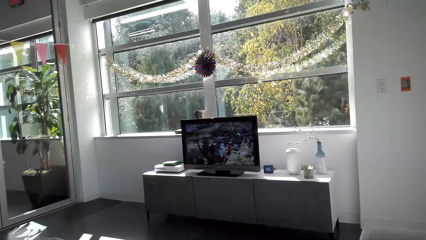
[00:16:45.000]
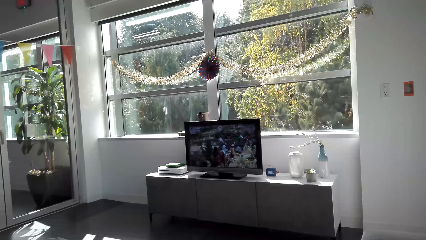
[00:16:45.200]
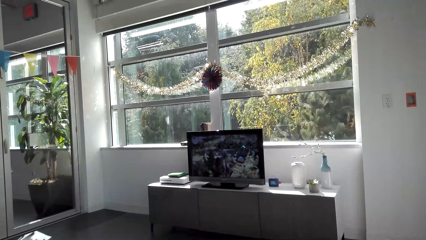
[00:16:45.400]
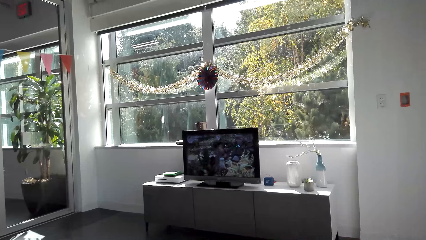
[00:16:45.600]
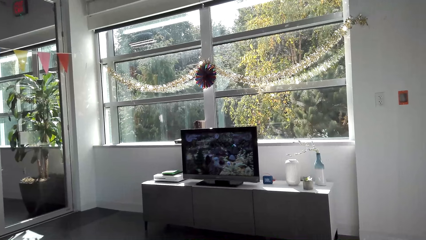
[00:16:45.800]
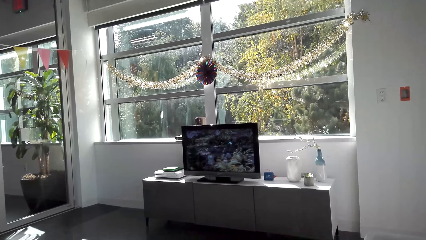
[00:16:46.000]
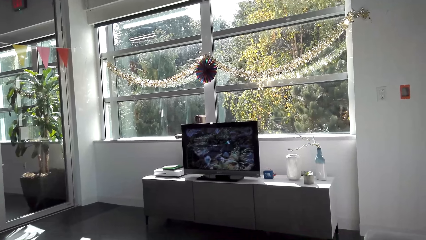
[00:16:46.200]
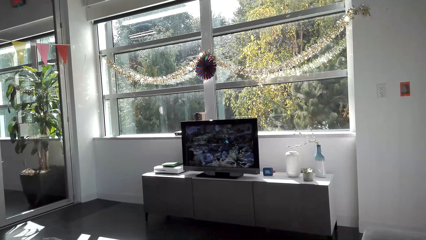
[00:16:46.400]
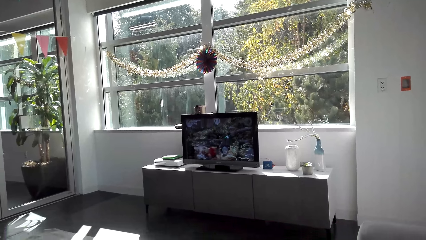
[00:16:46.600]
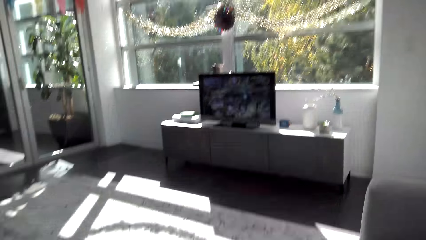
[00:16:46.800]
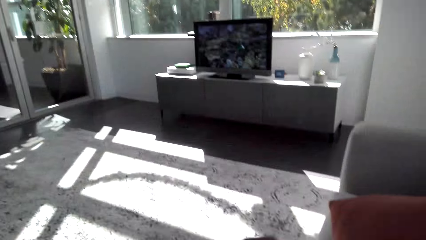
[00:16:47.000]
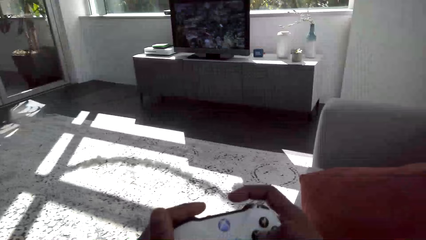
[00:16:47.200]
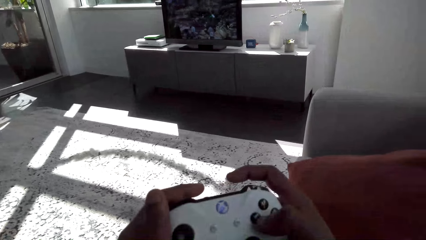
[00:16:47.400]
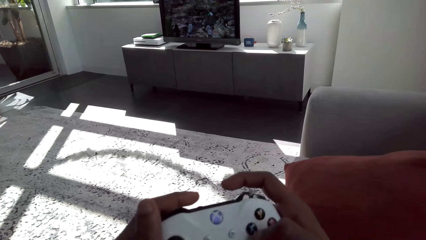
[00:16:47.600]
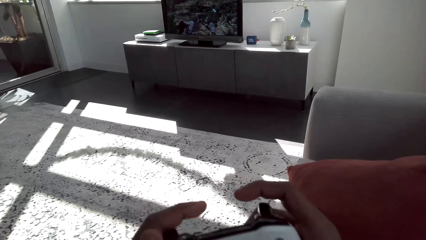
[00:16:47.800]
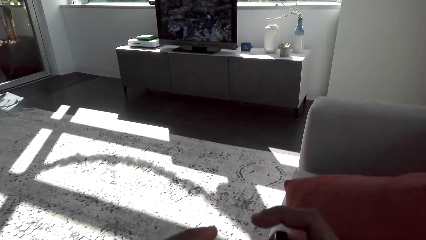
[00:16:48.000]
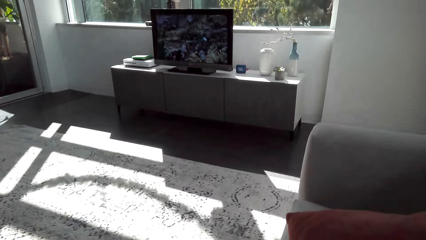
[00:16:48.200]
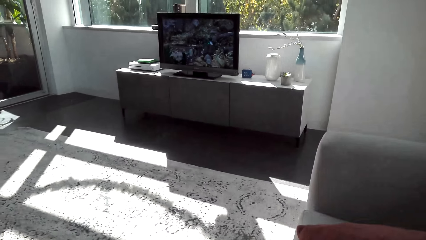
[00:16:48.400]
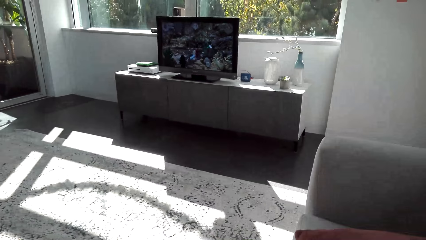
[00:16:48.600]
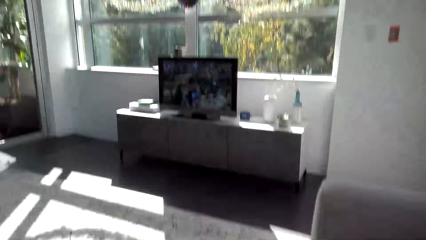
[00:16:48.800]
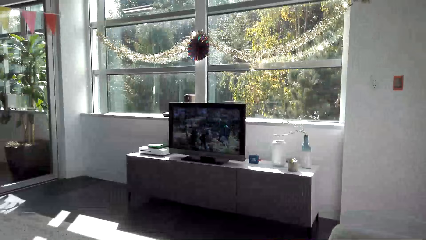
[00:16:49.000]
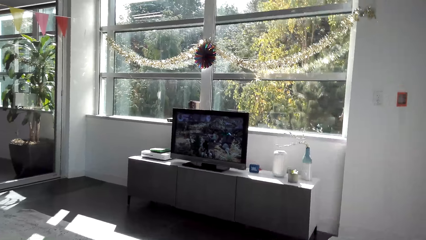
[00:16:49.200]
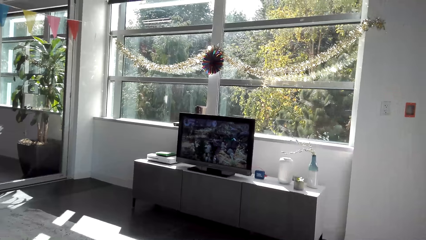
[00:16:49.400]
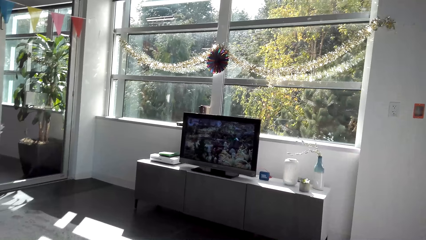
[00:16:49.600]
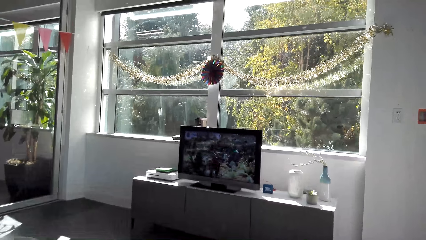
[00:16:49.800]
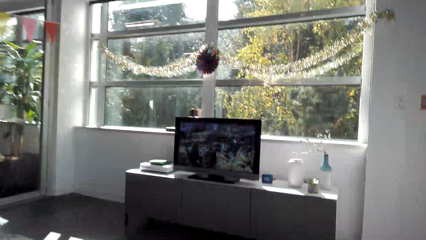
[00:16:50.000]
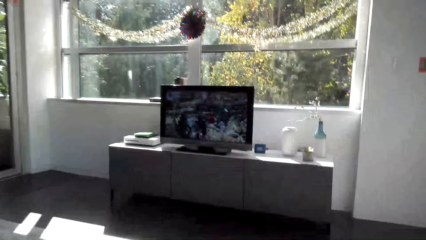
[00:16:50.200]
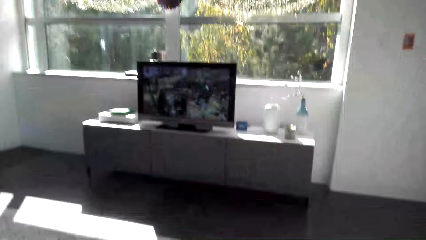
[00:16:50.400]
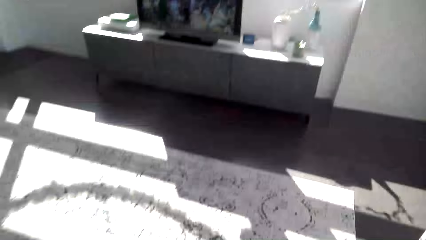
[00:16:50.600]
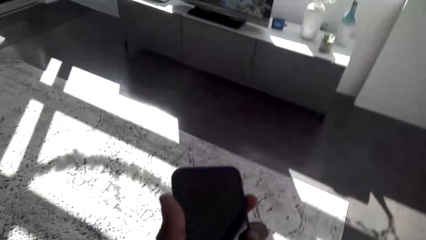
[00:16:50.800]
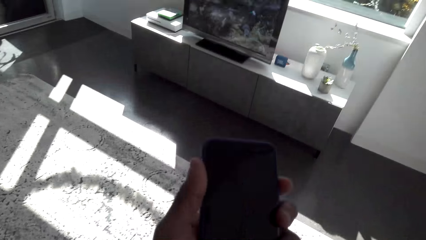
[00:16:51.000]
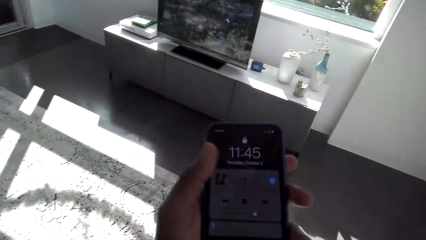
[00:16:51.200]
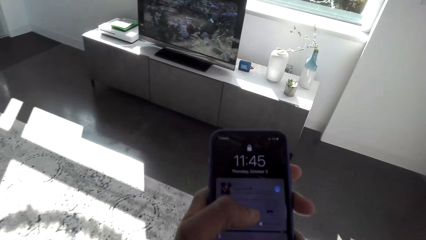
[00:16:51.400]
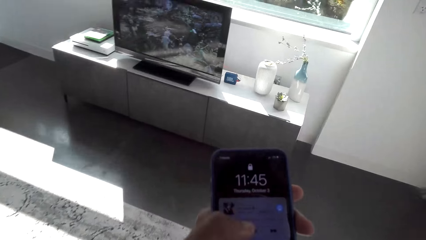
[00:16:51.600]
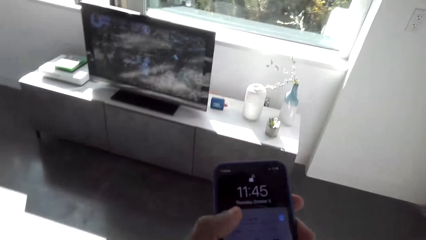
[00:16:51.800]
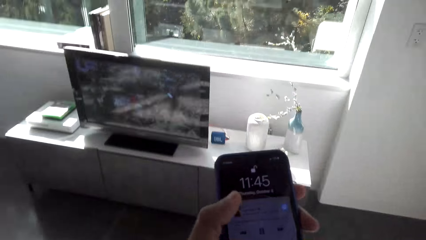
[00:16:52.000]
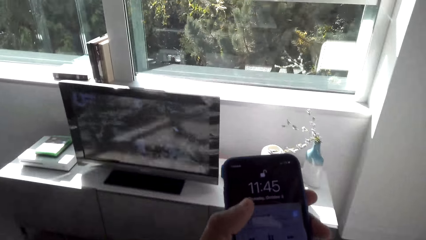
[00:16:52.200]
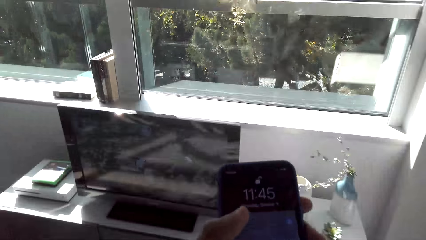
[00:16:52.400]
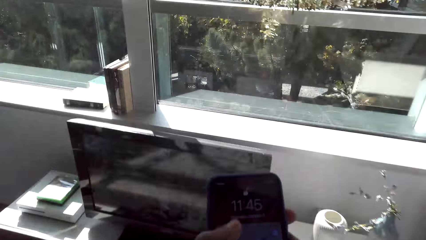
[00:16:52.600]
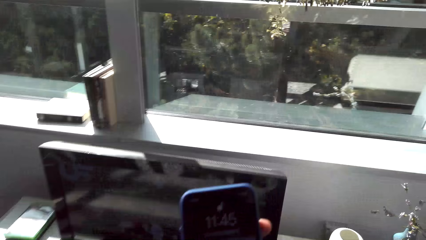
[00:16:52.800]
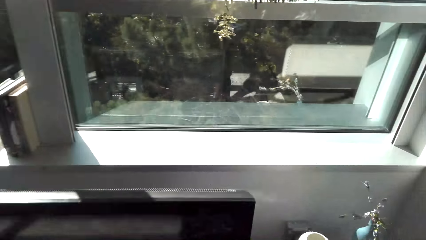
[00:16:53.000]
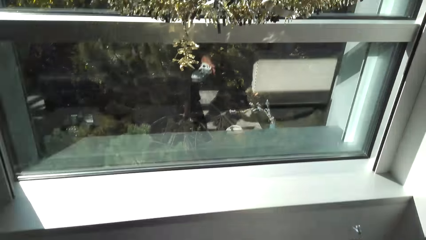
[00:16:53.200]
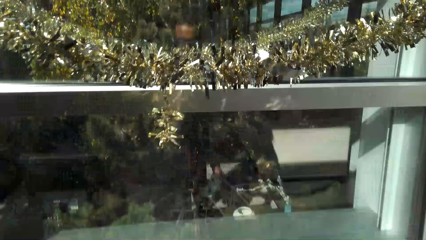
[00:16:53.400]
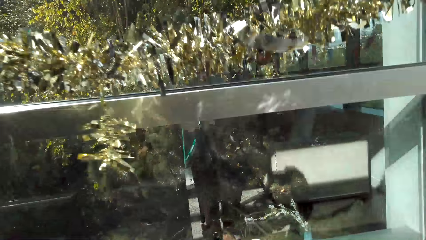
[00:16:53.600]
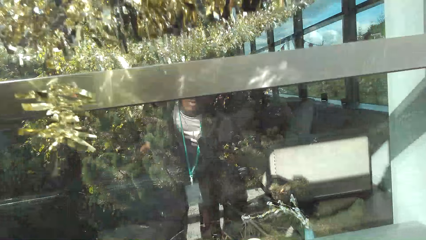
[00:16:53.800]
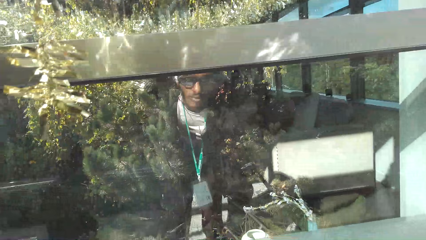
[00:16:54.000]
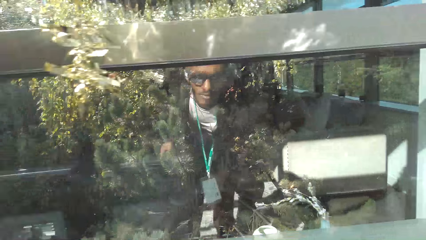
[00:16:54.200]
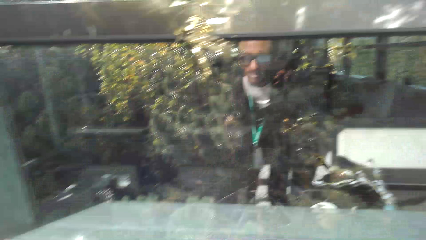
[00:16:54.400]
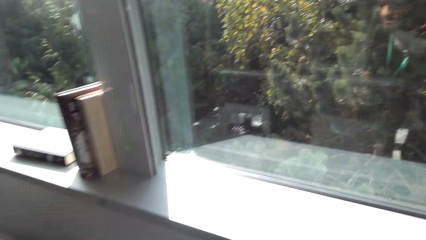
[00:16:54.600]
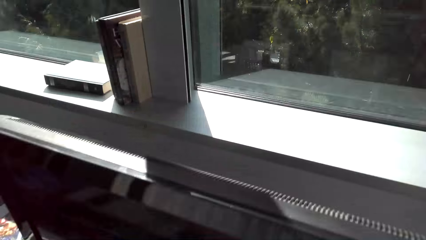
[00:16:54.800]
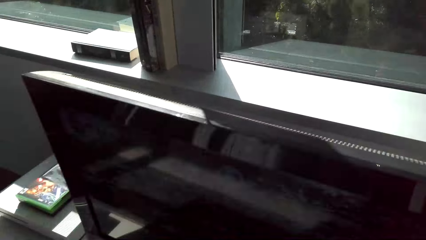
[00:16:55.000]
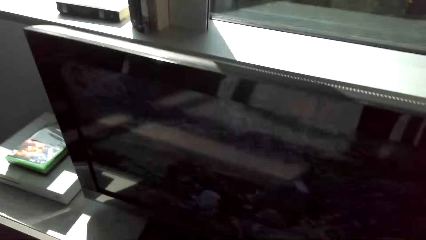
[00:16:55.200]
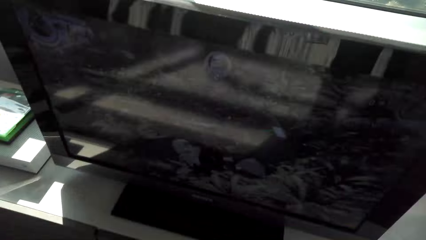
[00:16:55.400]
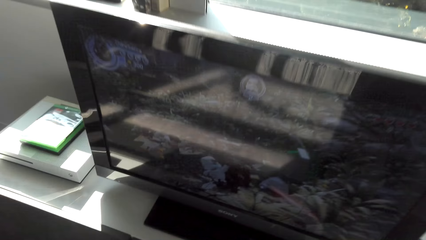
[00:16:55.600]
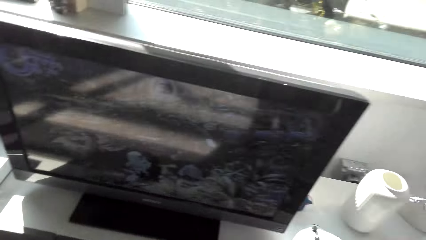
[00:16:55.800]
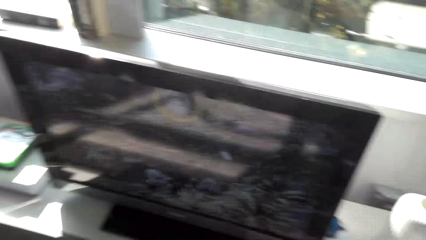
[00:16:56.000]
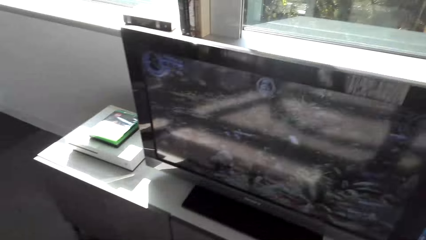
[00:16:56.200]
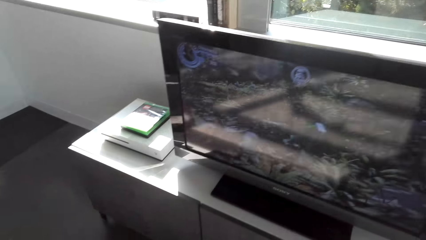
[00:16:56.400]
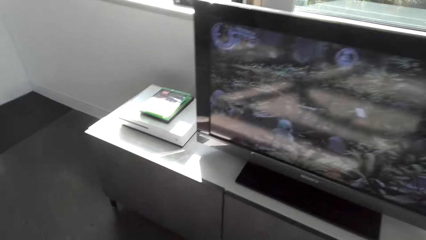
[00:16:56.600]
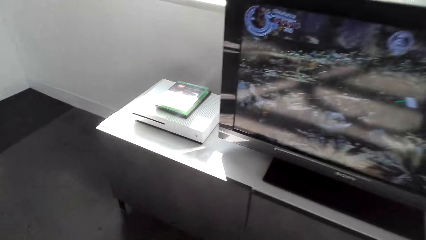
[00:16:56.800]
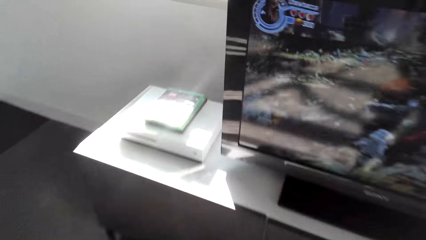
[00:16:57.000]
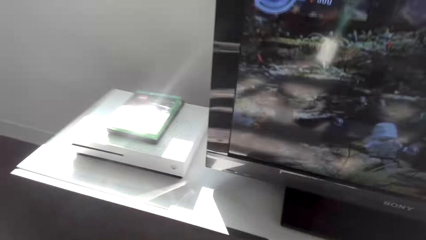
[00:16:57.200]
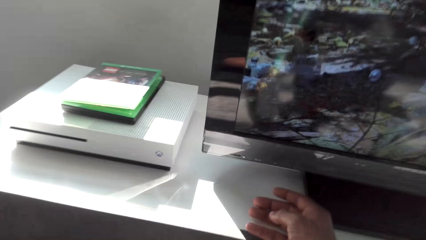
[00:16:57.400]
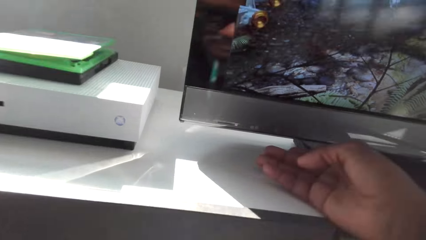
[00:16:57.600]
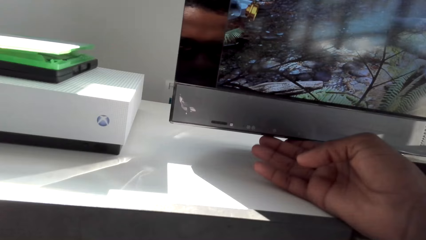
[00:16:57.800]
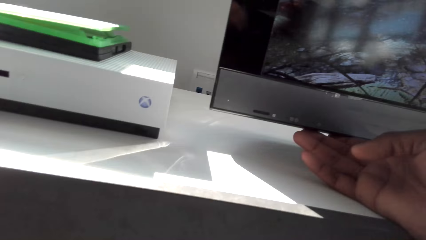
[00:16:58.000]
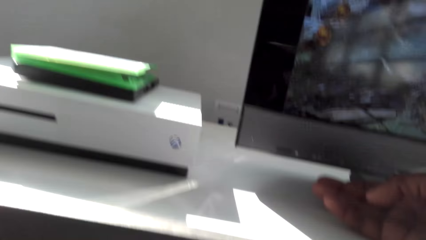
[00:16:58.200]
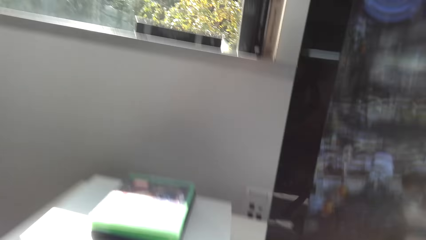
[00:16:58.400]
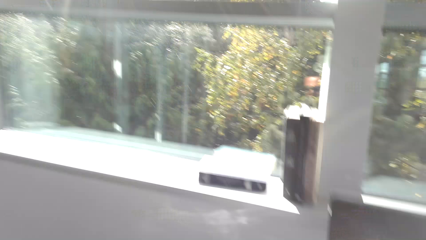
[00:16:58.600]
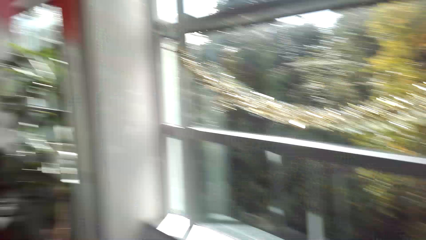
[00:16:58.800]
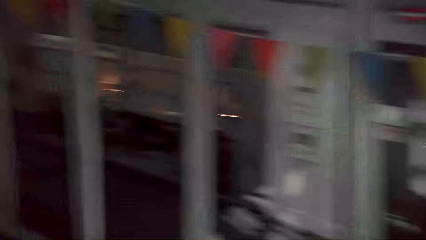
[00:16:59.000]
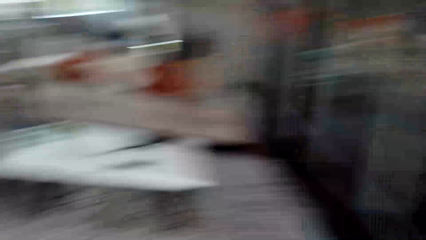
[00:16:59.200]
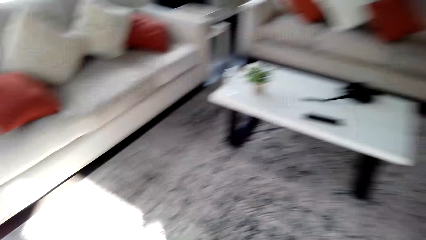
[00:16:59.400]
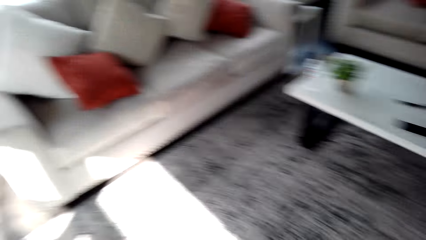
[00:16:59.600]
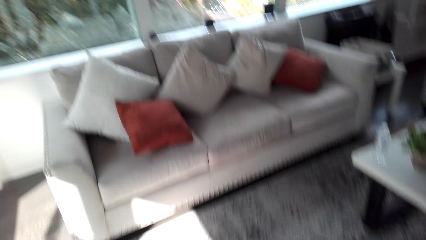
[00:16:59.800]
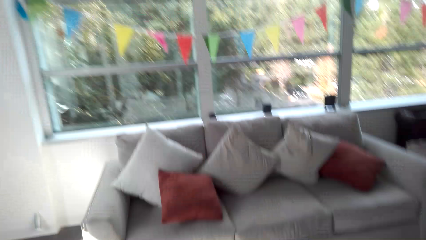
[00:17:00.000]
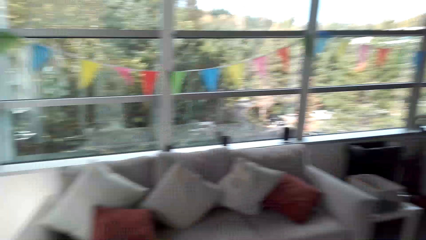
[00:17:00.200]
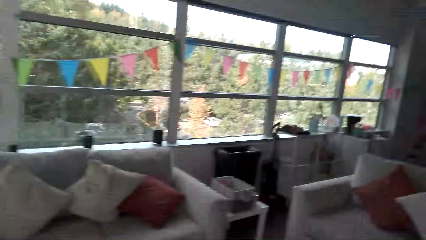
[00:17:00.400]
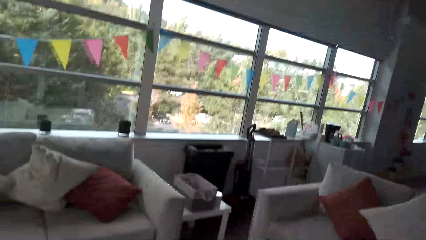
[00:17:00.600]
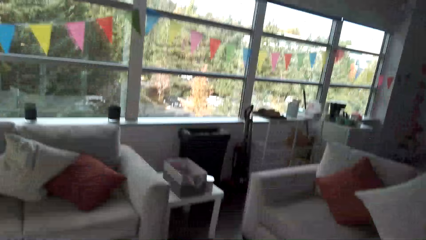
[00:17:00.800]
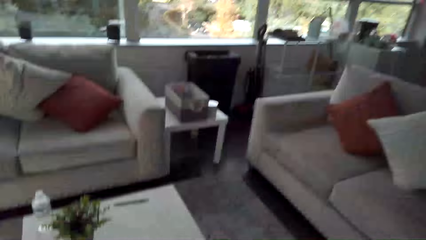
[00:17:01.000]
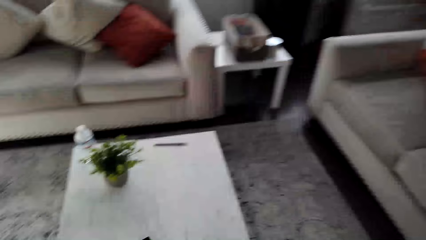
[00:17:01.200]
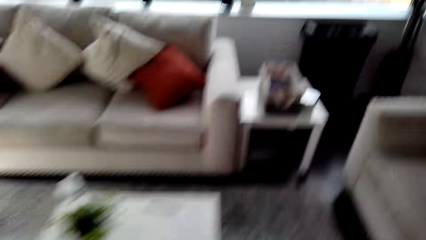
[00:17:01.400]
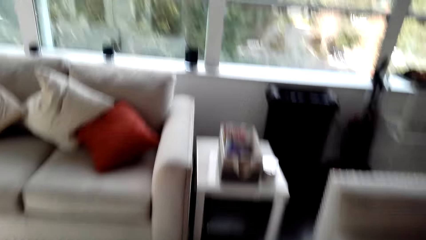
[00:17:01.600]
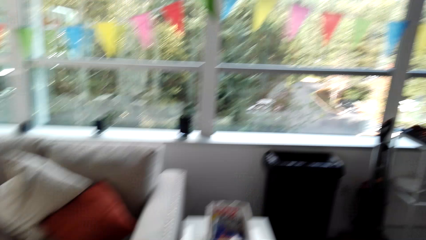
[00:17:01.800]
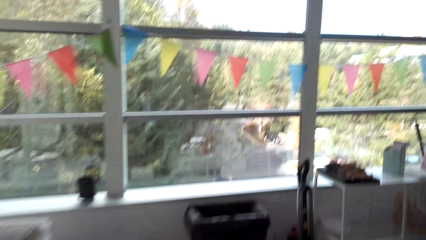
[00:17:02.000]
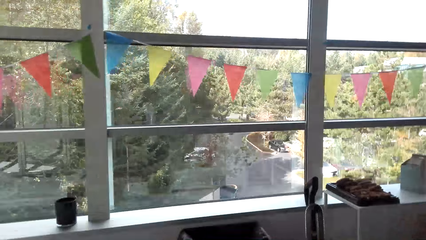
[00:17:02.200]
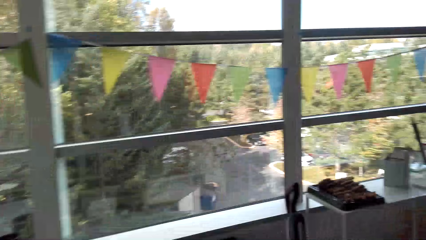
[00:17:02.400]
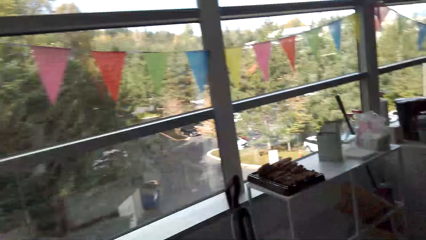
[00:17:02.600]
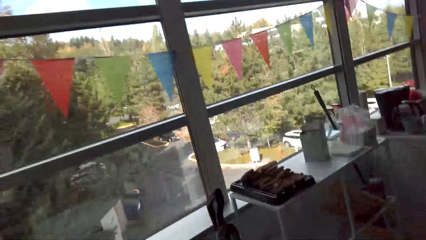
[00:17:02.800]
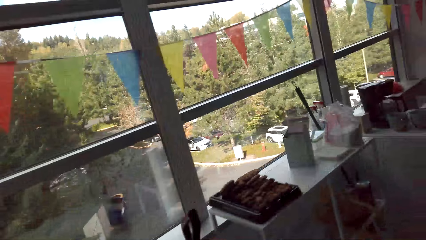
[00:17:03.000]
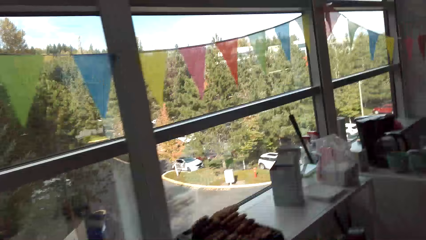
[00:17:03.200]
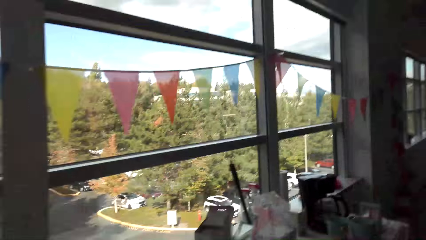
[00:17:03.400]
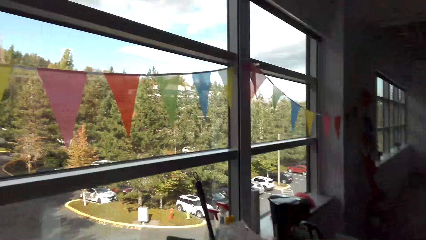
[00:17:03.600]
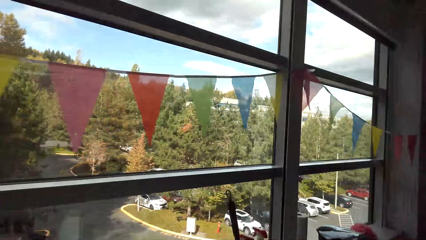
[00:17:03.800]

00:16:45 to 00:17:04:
The camera wearer plays with the game pad. They play a game on the television. They scroll through the phone. They look outside through the window. They look at the television. They turn off the television. They look around. They walk around.
